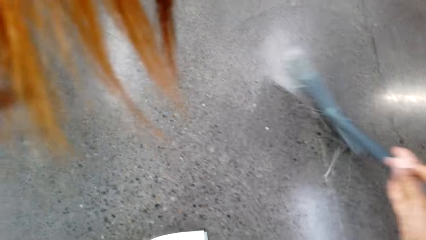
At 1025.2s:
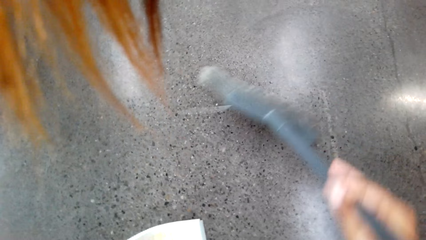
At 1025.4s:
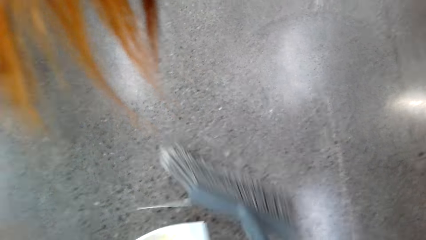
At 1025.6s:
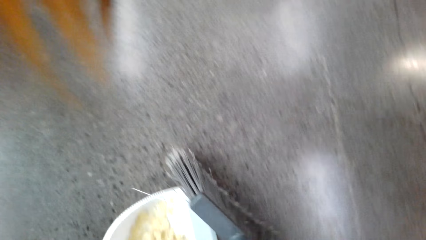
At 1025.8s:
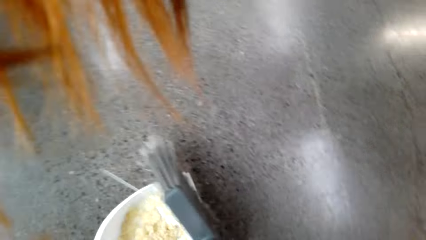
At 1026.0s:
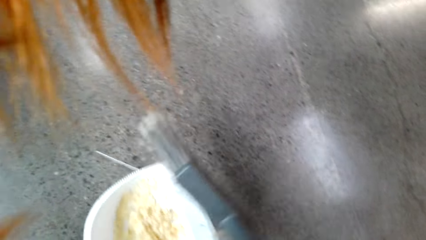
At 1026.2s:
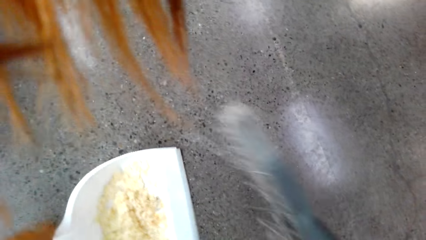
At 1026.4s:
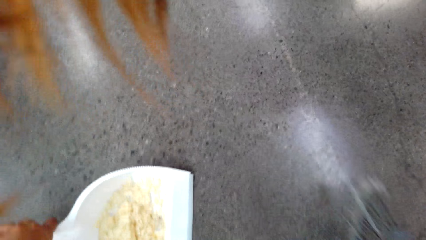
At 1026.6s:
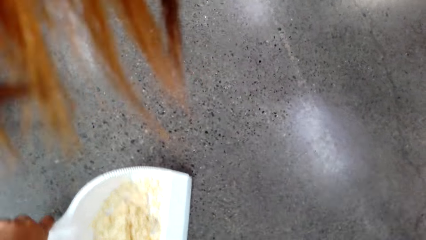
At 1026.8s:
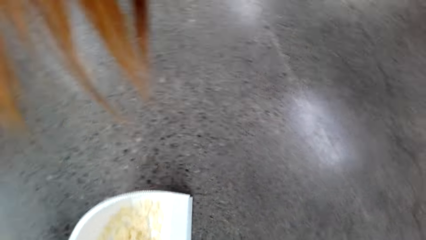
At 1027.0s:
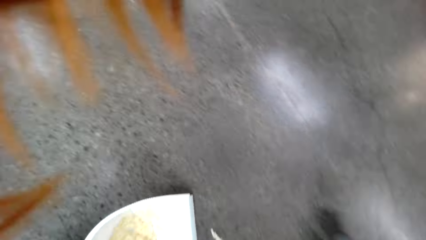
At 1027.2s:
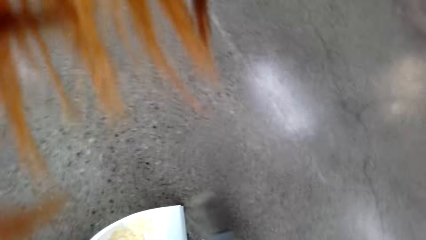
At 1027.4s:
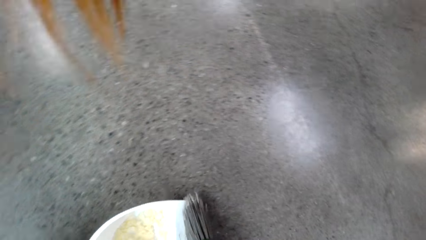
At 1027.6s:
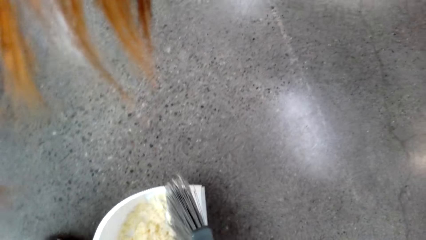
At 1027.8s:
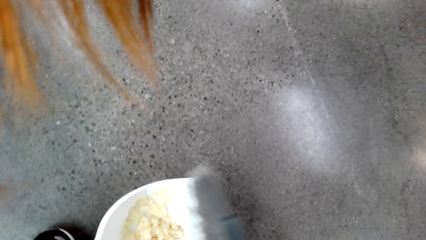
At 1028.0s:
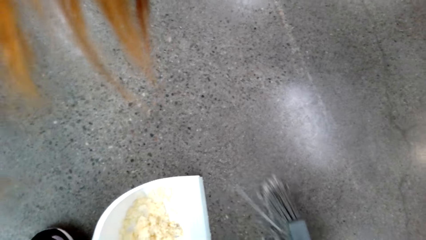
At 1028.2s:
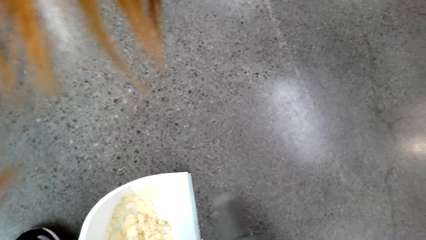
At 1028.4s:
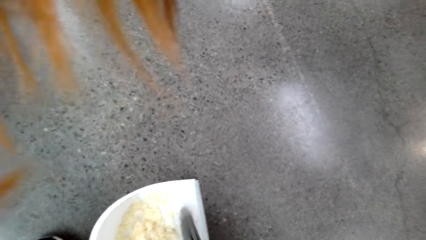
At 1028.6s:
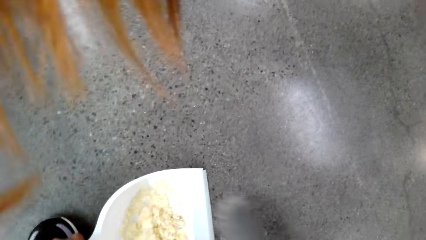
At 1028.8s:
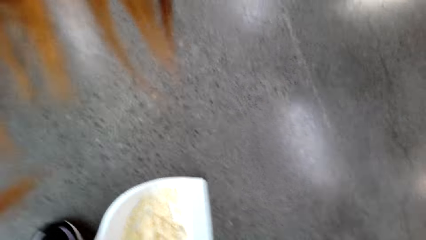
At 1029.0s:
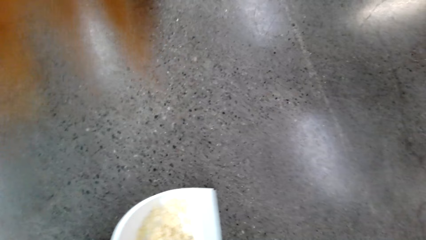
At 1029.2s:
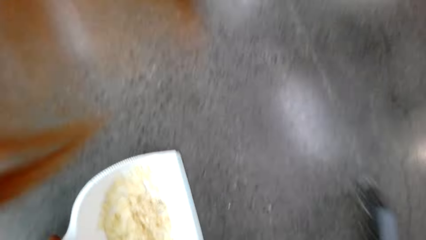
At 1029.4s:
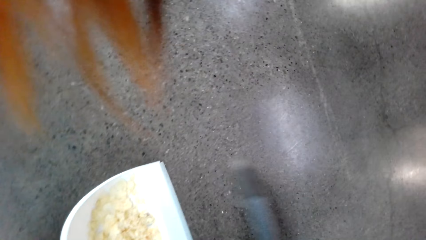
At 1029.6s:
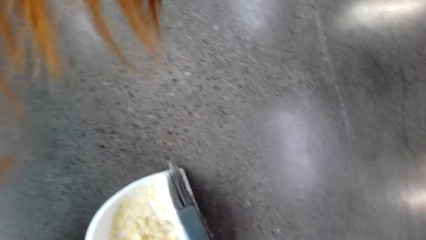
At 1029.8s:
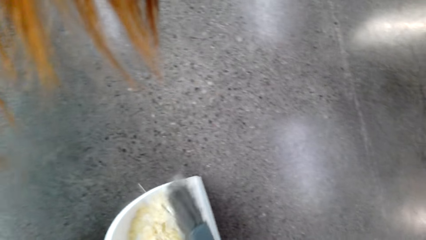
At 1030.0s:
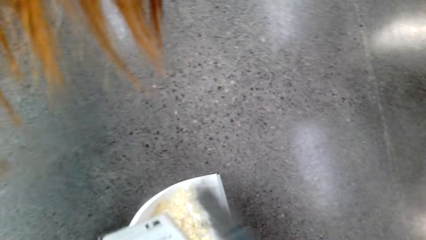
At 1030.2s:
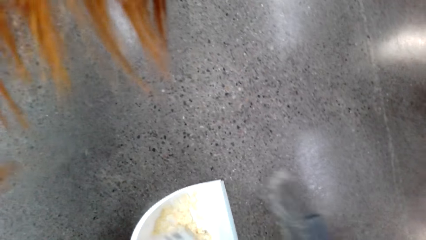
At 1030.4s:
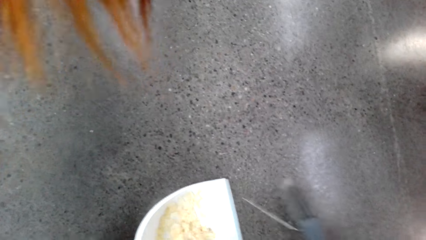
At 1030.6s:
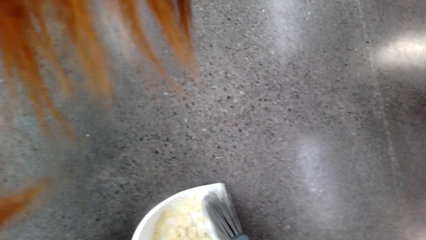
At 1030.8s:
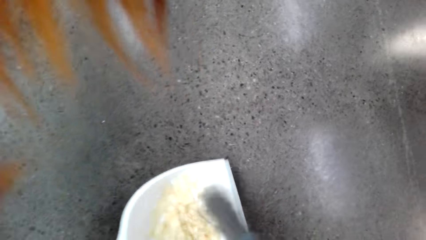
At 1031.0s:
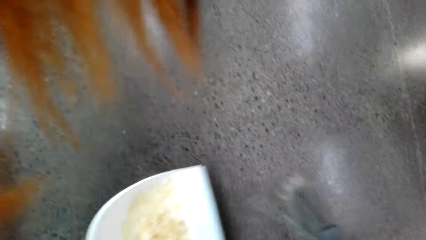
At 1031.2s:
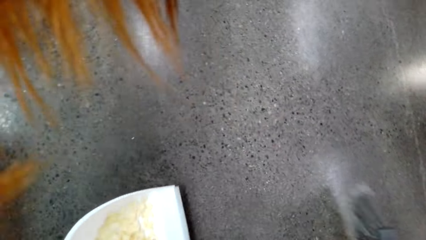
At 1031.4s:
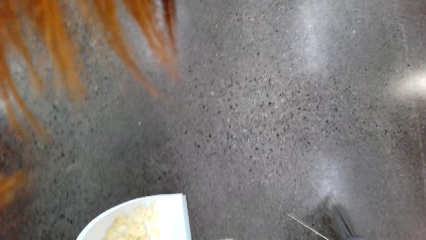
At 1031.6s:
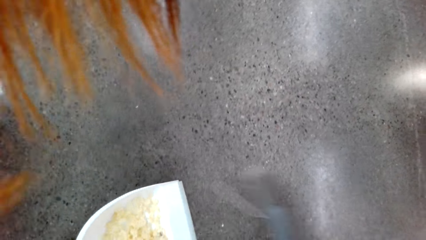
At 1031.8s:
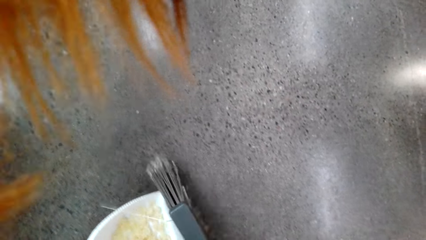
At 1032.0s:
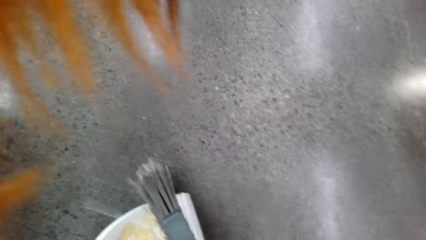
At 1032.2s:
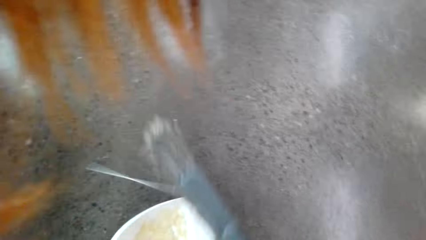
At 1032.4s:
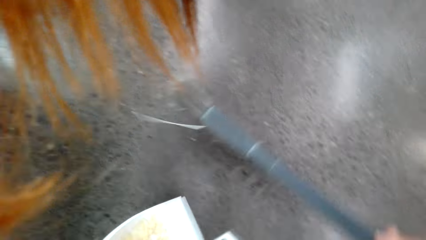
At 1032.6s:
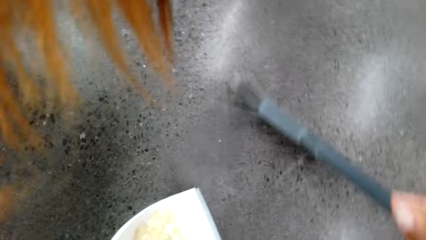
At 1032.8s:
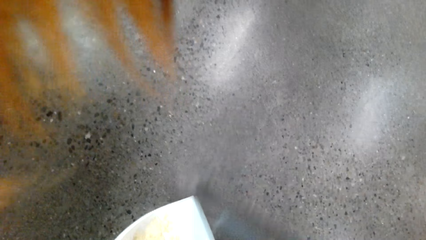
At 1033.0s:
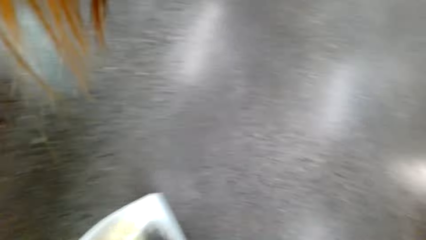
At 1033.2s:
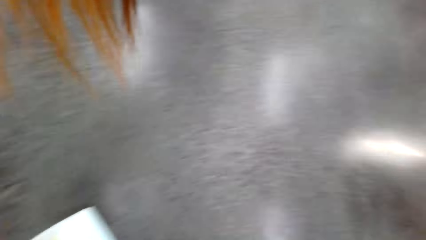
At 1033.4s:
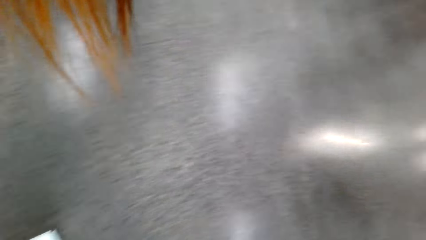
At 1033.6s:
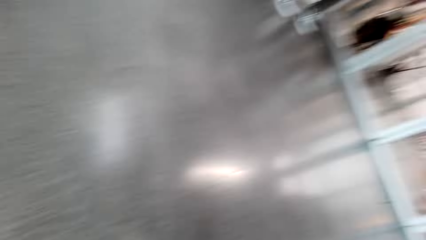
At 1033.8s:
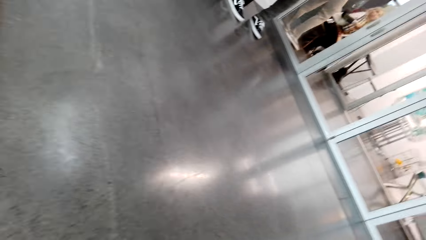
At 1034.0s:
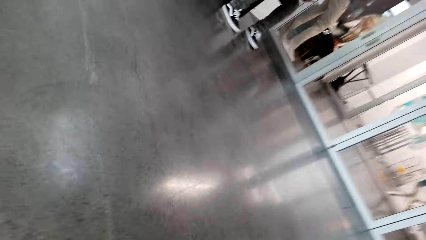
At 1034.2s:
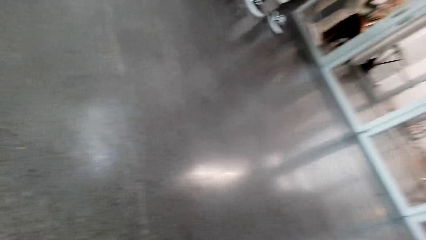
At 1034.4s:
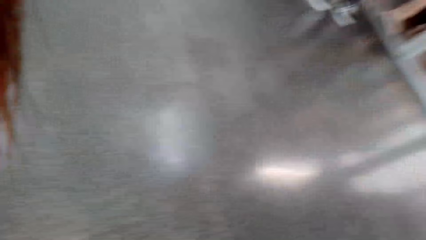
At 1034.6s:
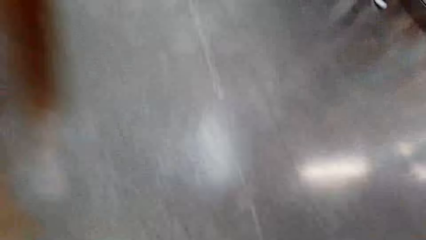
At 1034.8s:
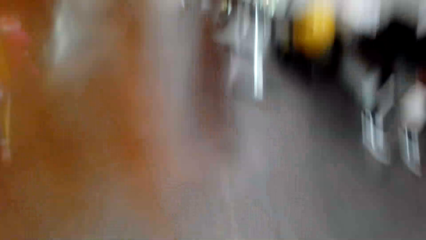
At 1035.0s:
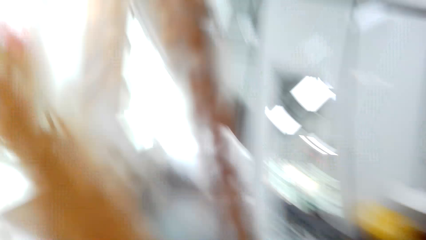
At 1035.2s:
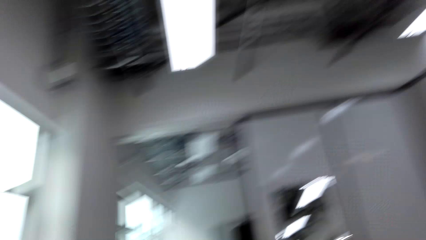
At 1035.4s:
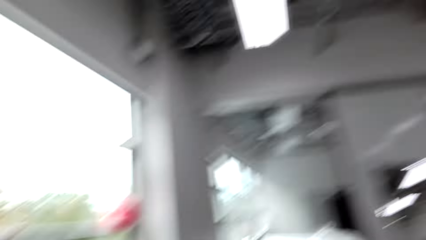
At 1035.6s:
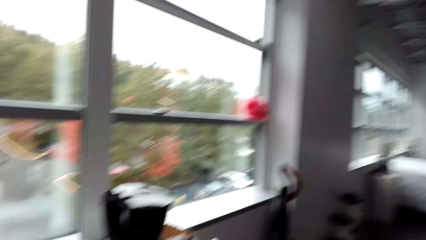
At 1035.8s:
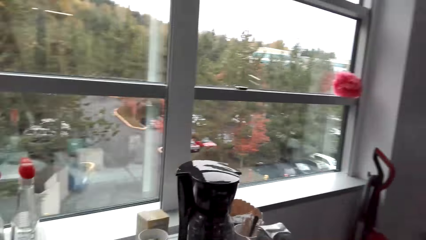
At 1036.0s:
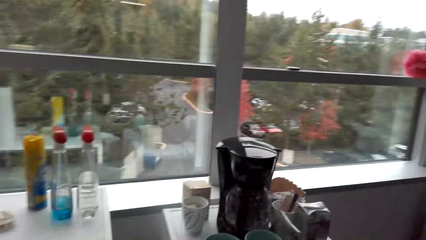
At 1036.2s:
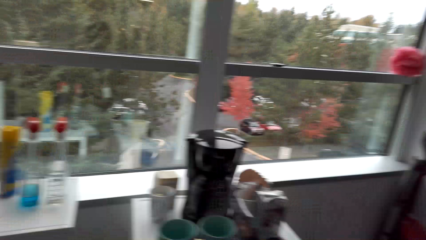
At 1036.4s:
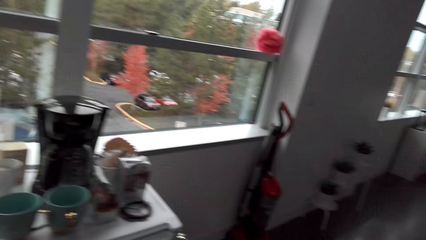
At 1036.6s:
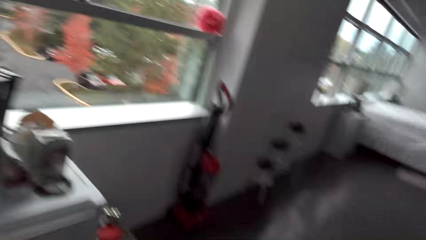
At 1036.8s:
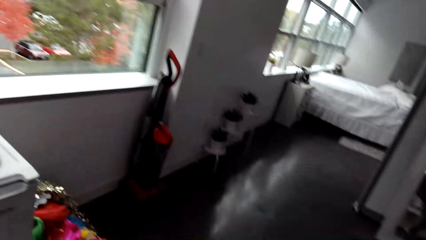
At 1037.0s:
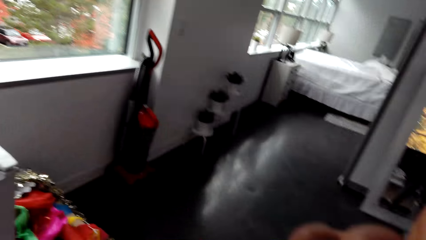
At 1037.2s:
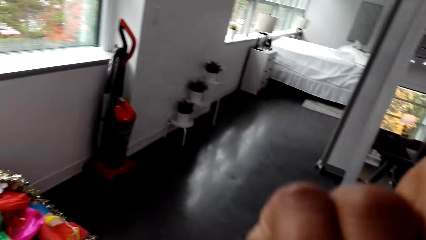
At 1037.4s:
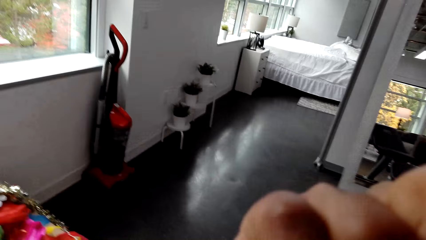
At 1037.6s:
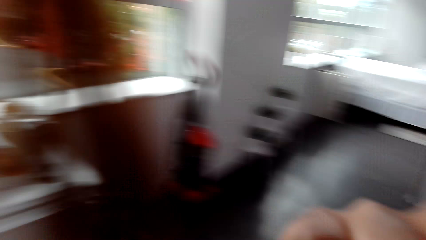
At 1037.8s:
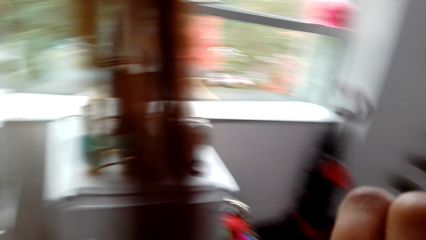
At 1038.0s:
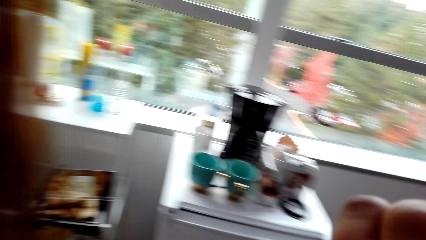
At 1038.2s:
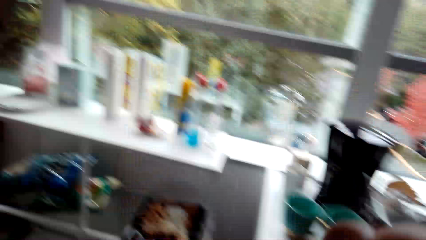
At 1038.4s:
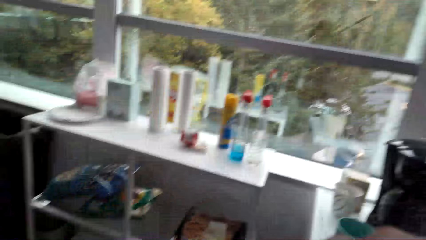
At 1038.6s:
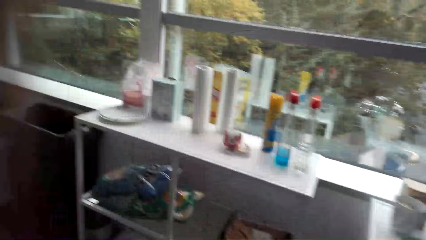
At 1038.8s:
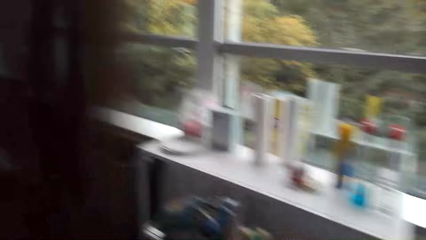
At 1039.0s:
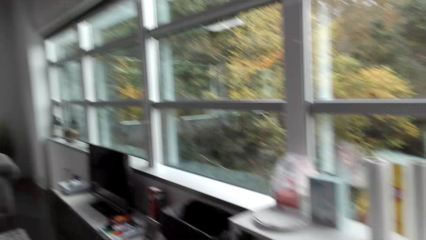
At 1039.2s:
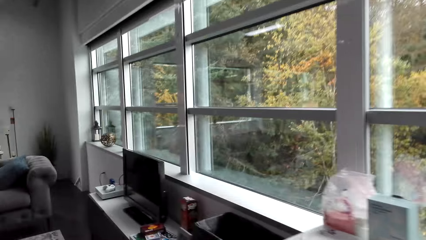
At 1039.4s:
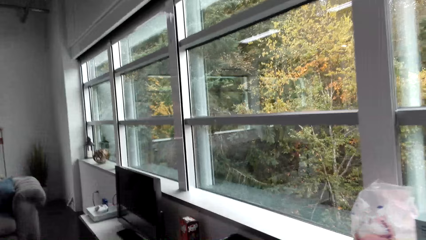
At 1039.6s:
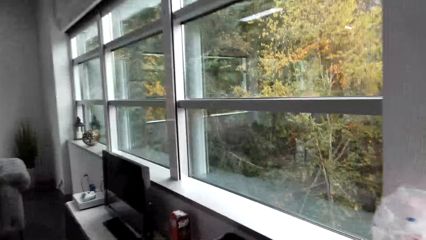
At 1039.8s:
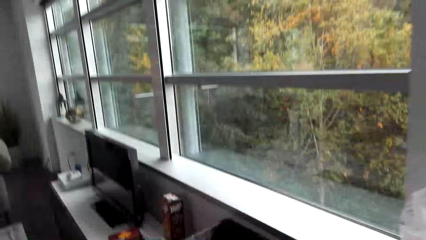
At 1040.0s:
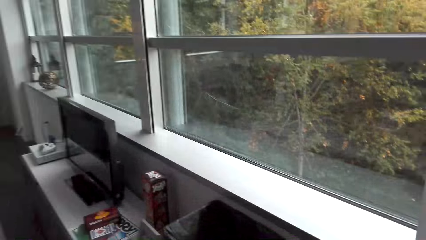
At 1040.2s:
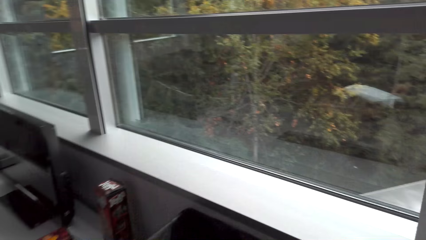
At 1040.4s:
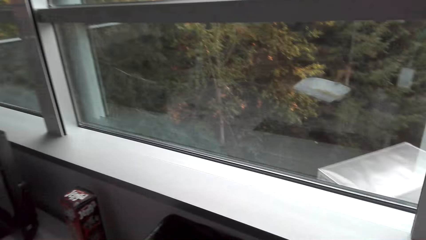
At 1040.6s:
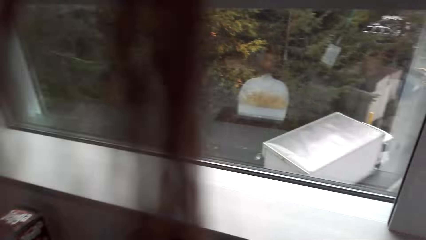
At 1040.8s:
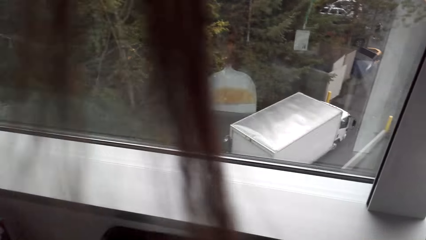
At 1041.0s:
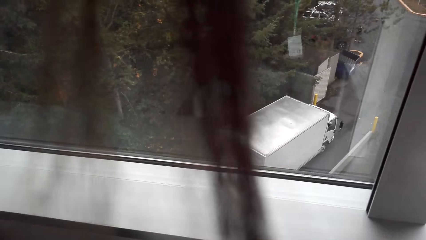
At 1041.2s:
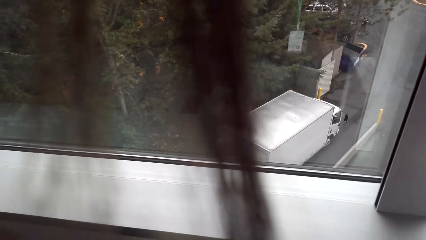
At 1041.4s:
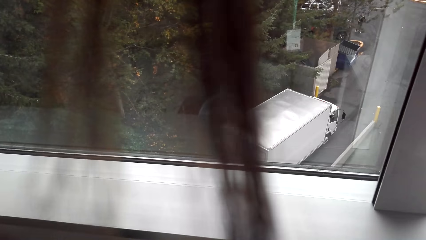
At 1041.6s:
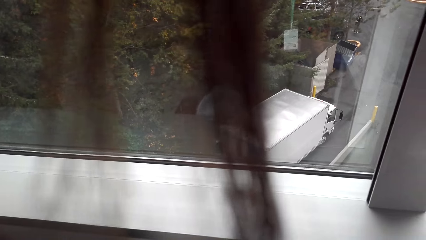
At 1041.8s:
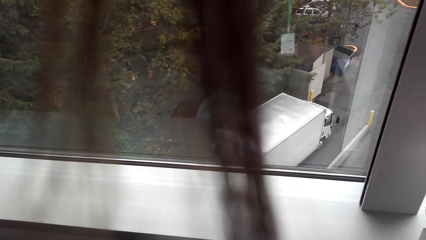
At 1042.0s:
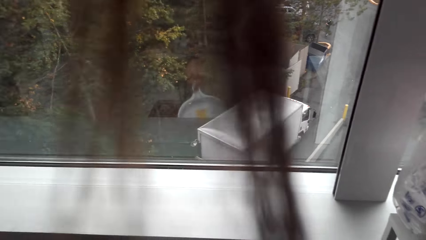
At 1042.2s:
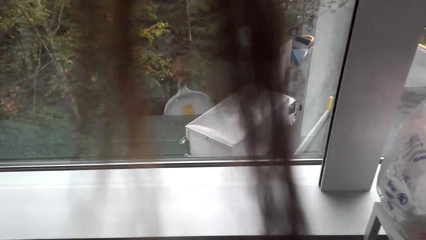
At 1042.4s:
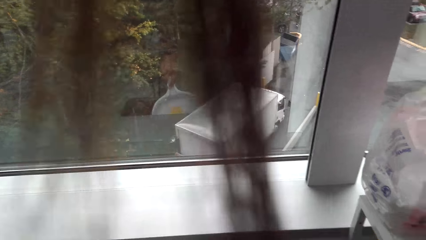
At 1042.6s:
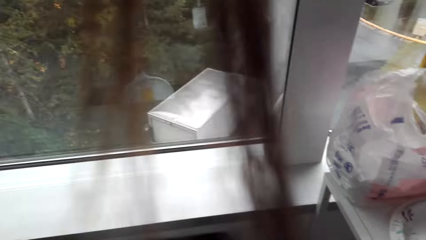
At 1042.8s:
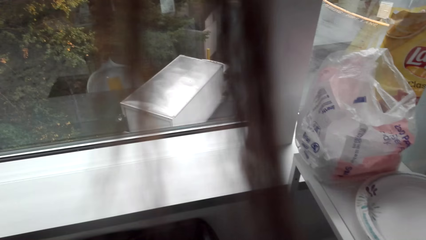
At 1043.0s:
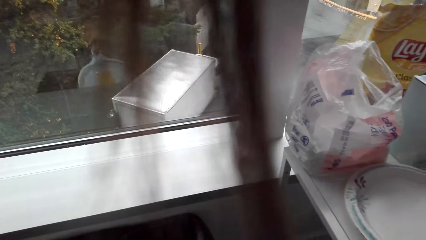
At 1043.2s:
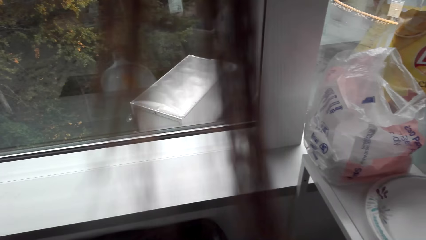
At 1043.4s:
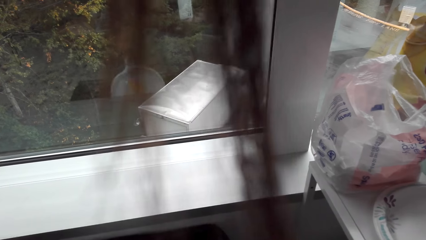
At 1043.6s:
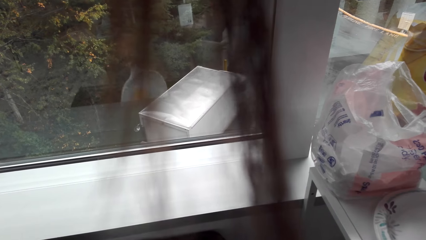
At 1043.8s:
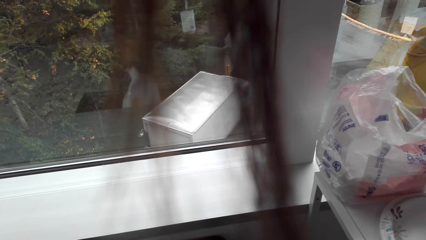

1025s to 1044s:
The camera wearer turns around. They carry a dustpan. They stare at the vacuum cleaner and walk around the living room. They pour the dirt in the trashcan.
